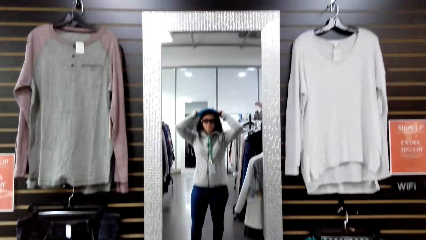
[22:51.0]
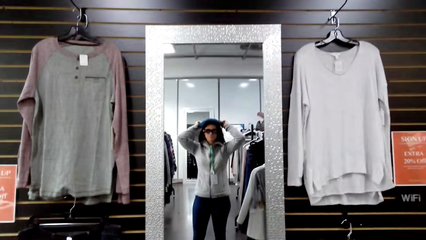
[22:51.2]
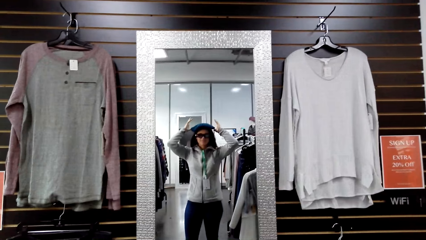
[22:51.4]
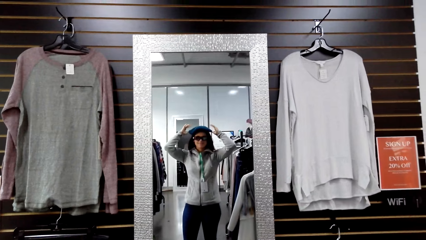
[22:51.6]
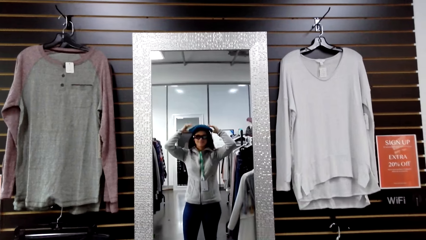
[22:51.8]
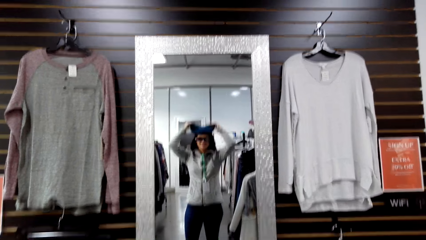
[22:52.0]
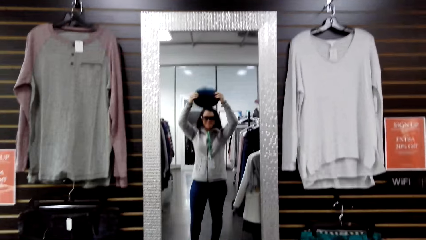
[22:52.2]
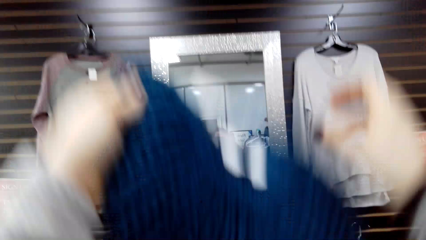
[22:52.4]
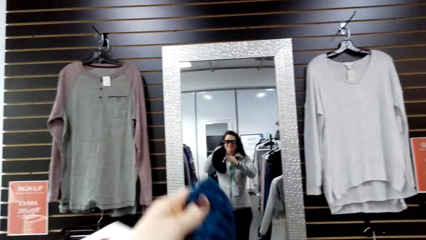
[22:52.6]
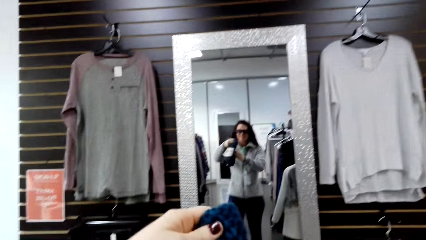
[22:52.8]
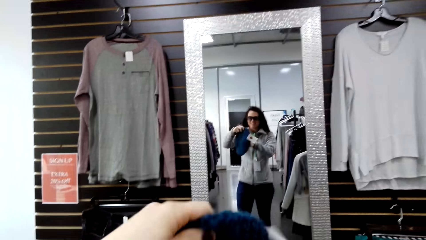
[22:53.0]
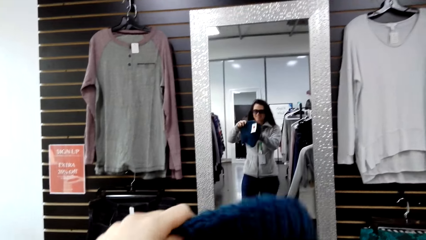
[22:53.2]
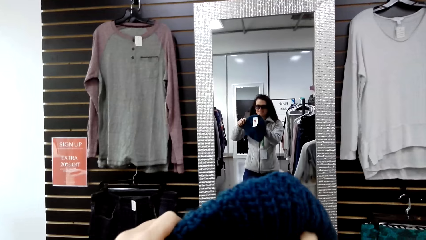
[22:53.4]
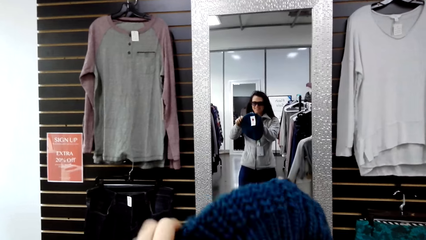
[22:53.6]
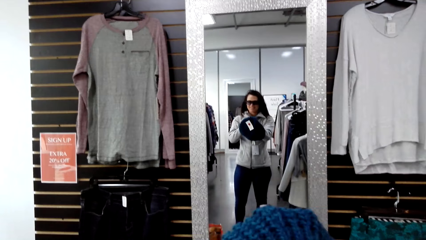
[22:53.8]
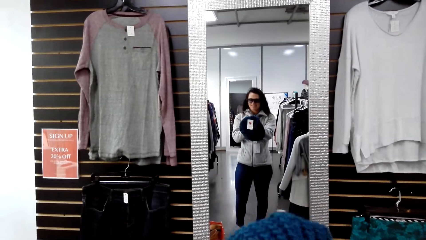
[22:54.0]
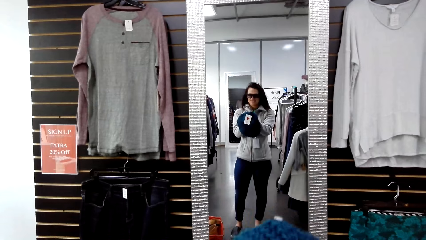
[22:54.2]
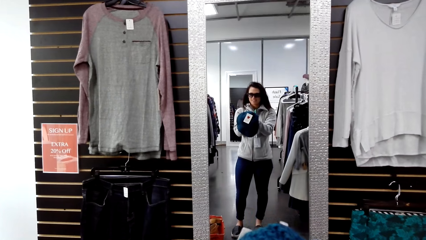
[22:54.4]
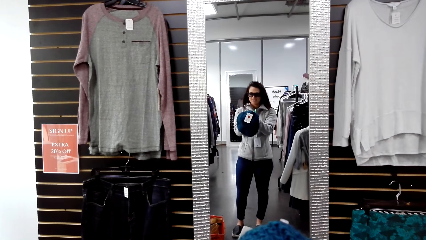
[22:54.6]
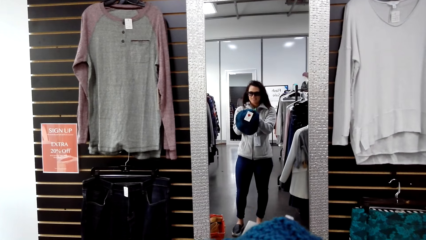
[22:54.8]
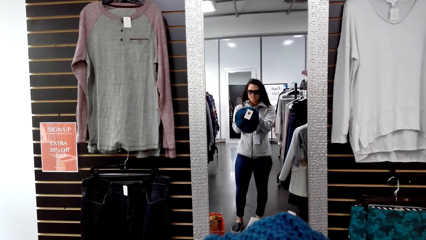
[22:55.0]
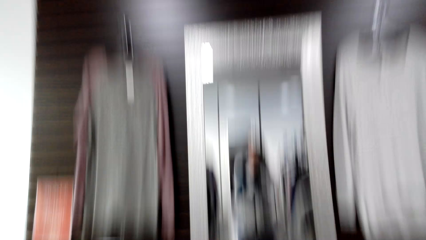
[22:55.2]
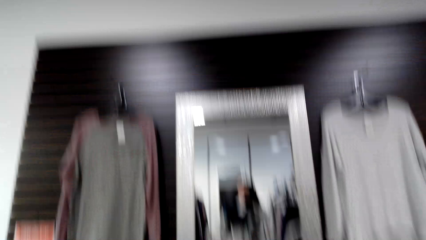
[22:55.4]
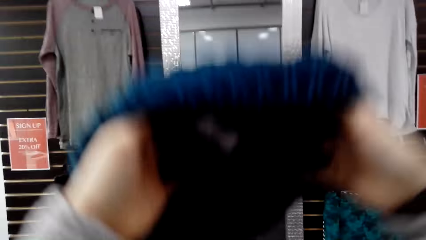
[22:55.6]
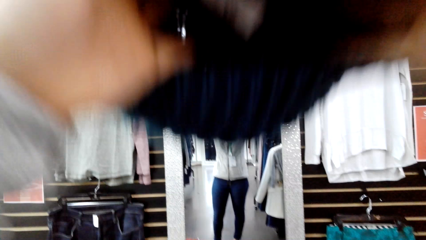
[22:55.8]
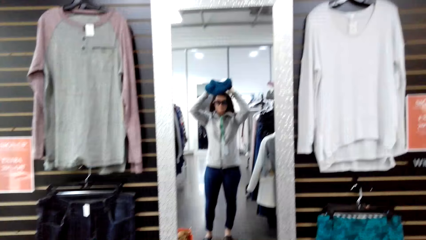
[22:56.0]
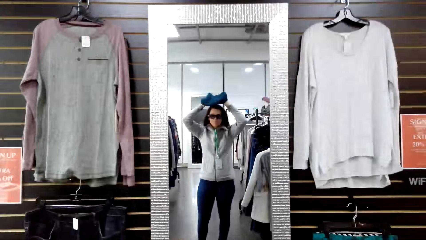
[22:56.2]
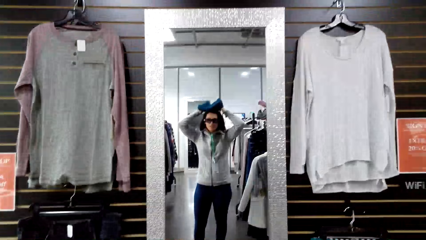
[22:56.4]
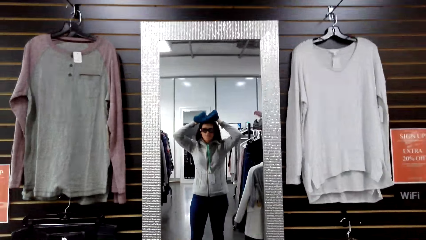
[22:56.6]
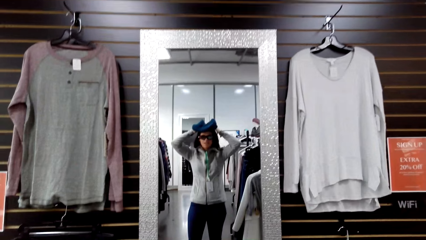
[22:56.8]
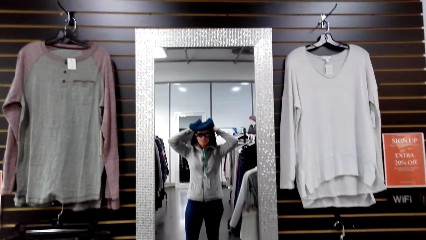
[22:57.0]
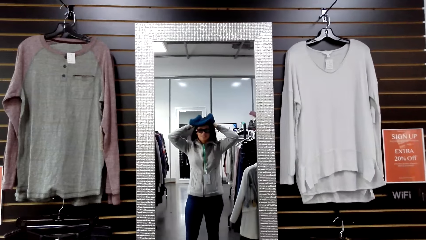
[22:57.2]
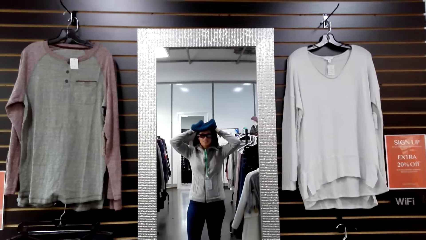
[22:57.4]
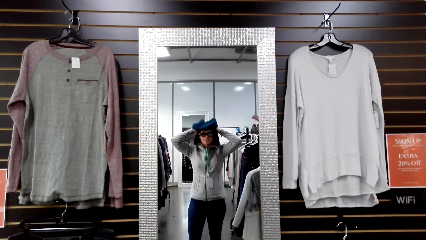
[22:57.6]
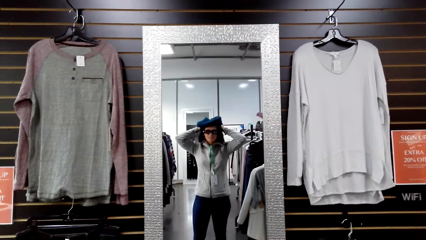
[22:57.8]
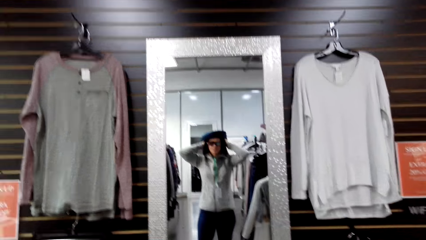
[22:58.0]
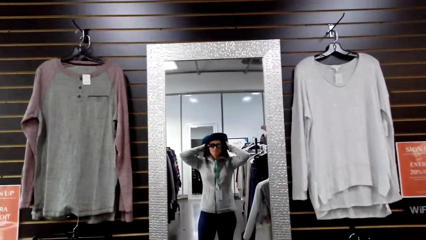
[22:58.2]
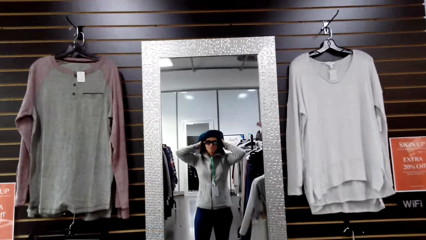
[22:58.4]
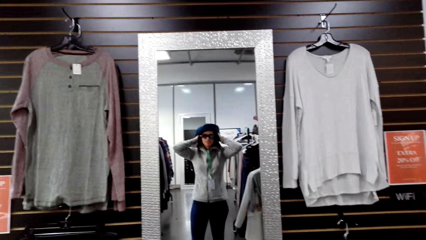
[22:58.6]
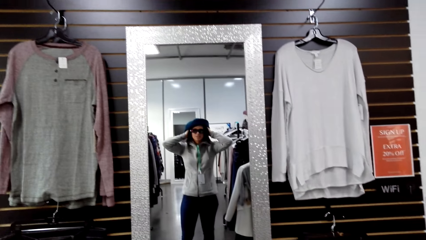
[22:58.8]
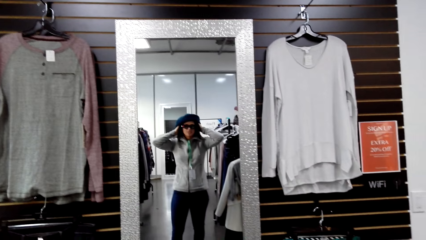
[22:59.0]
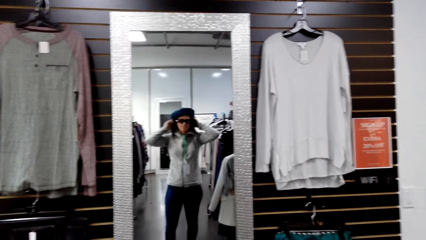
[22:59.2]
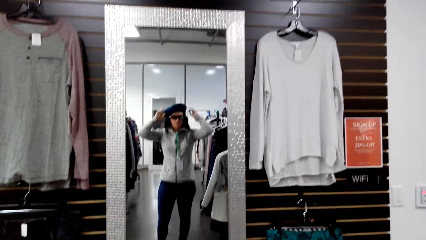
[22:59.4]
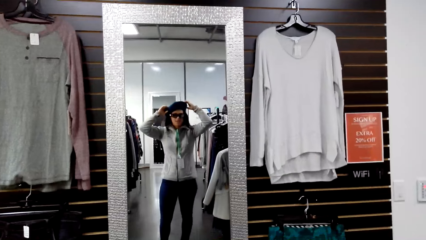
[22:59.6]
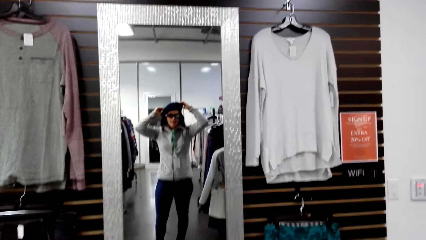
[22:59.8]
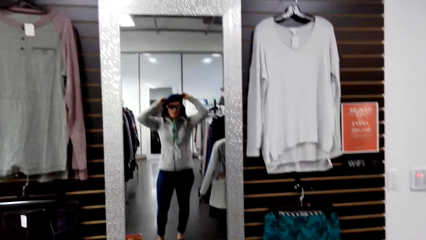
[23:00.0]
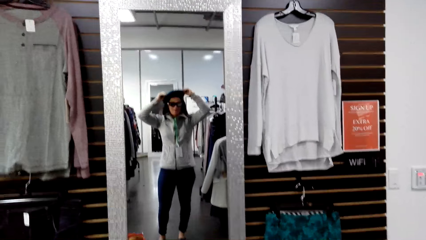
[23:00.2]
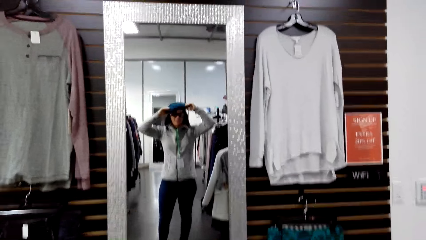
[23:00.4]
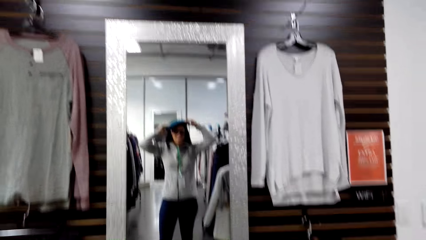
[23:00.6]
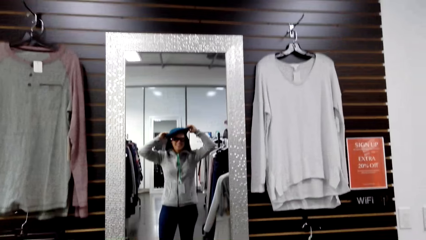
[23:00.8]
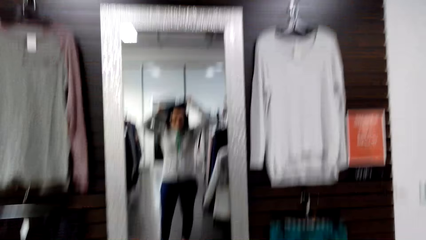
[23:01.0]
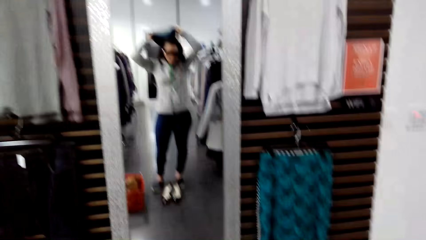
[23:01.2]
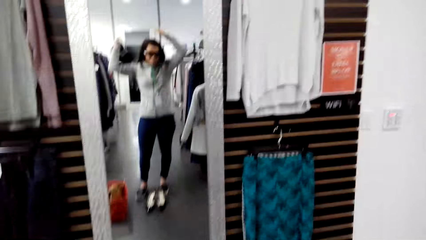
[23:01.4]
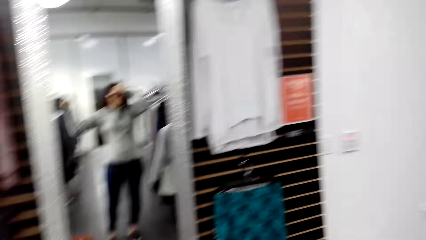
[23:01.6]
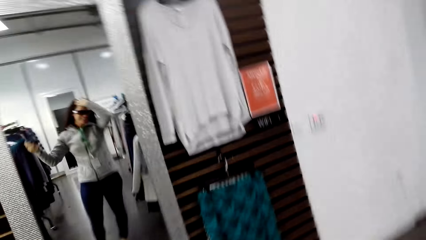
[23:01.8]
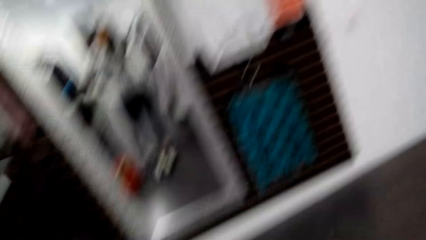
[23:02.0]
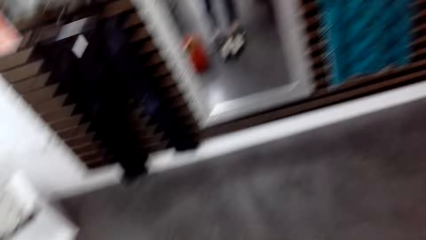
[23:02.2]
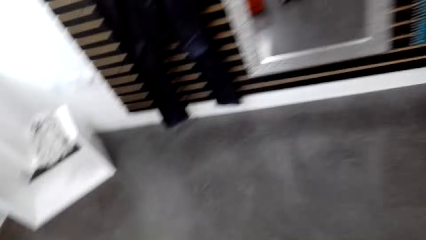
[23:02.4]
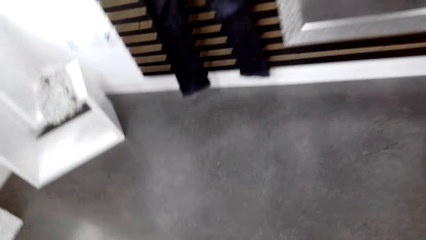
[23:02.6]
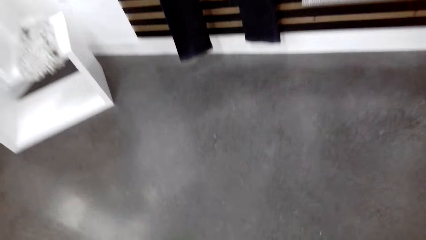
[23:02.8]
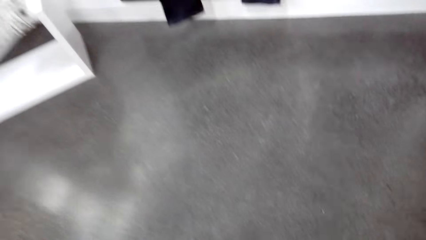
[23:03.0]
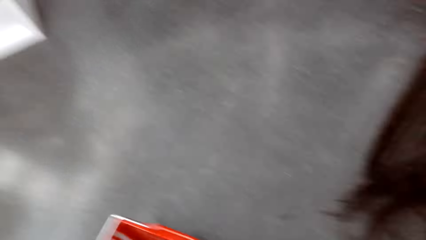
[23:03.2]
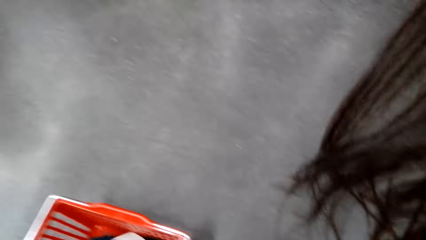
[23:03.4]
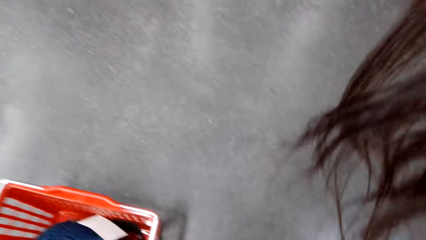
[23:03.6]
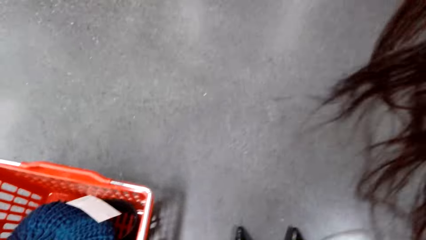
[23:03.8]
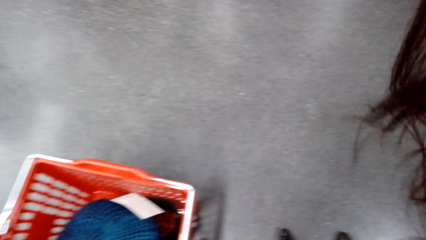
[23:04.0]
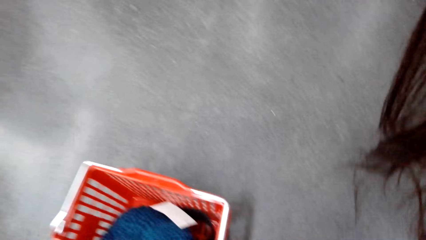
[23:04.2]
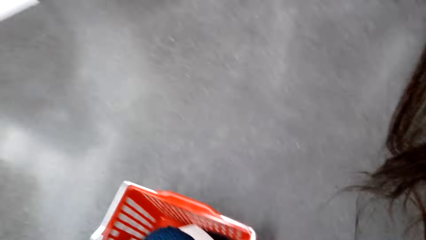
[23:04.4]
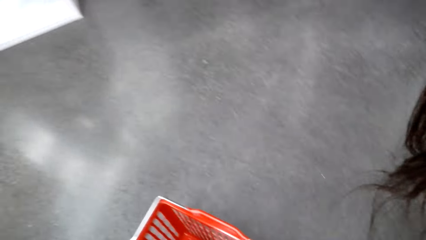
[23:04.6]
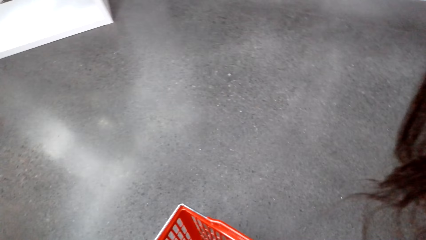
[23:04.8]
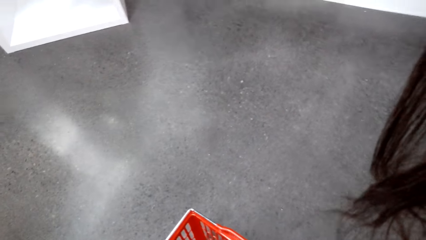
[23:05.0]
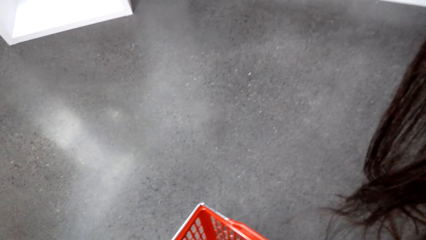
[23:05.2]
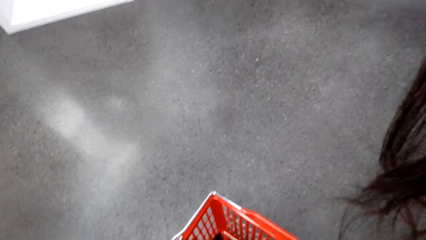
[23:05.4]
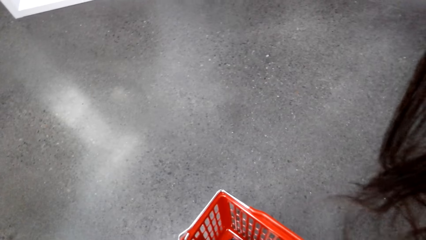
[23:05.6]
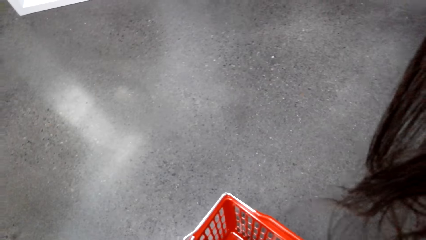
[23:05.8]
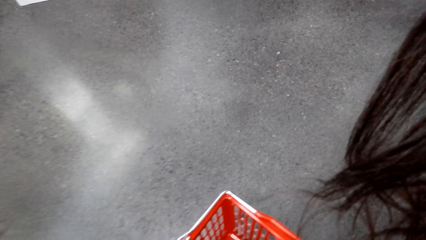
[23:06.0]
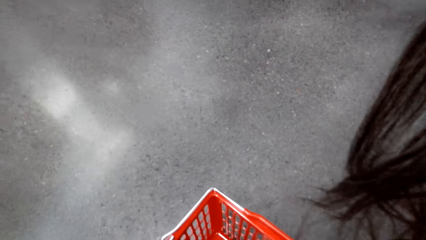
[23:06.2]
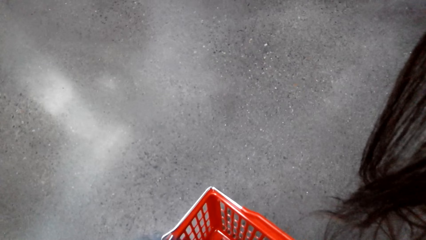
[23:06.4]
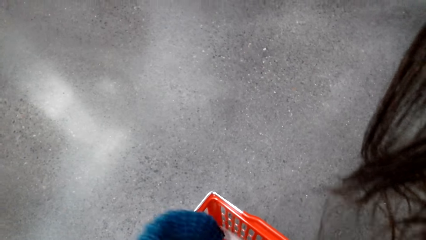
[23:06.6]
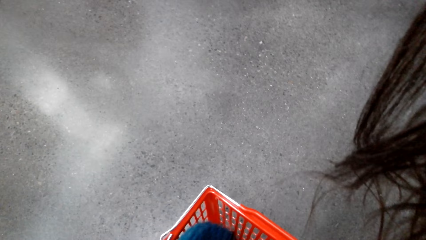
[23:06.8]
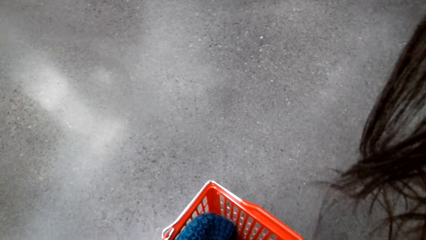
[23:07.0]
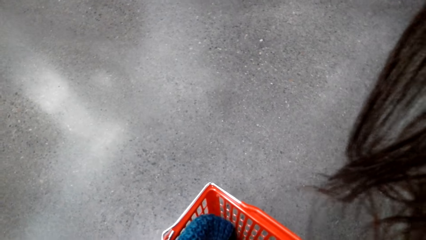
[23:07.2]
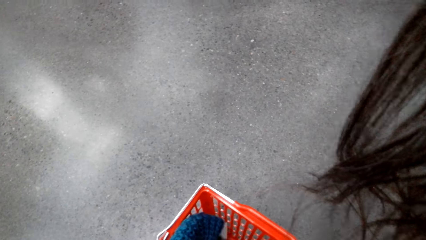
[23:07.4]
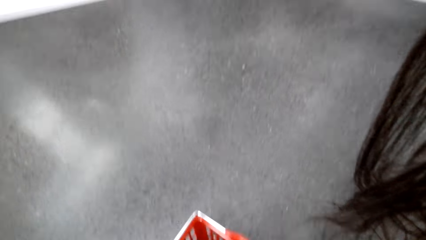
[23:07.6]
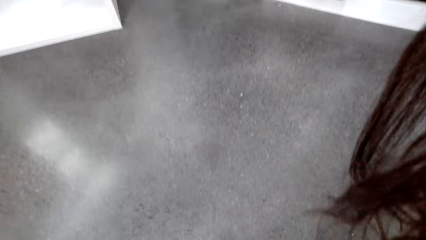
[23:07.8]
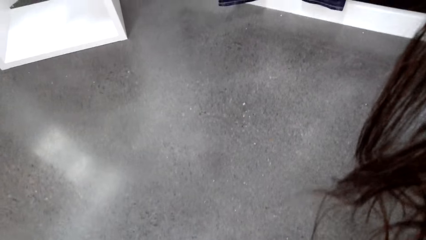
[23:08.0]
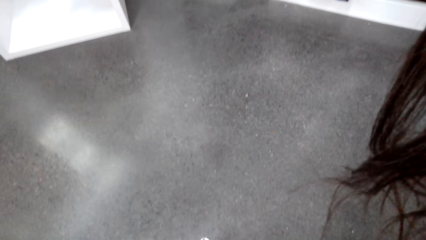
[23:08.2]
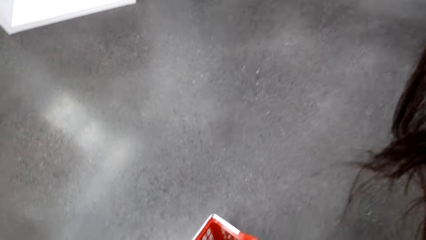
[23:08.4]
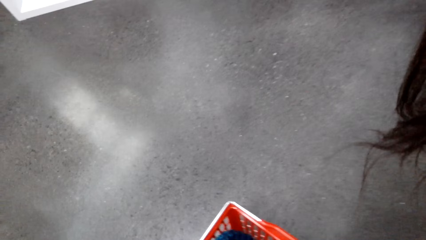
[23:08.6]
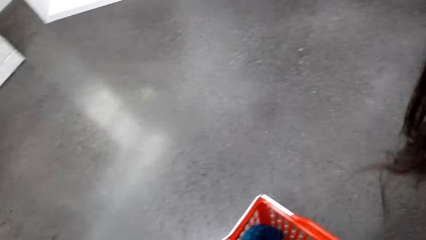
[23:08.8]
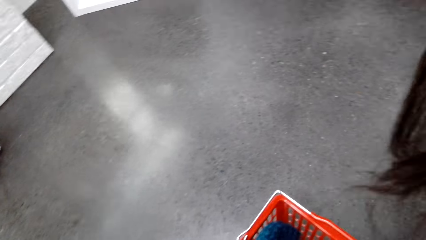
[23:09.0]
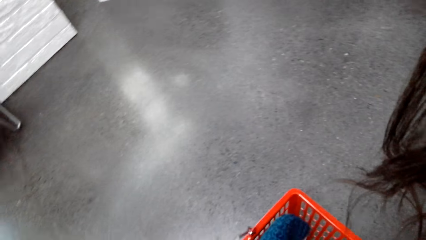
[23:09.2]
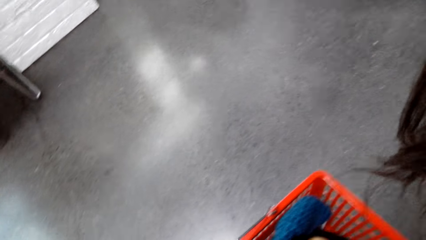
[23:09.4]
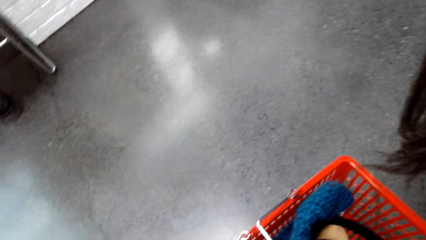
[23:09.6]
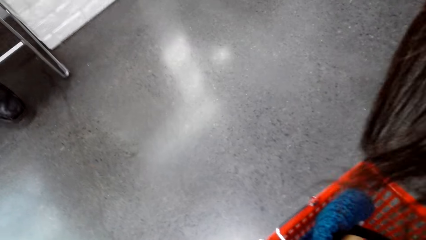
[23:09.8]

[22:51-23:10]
The camera wearer puts on a hat. A person wears the fabric on her head. The camera wearer makes the hat. The person holds the fabric on both hands. The camera wearer tries the hat. The person wears the fabric. The person looks on the floor. The camera wearer sorts a basket.
